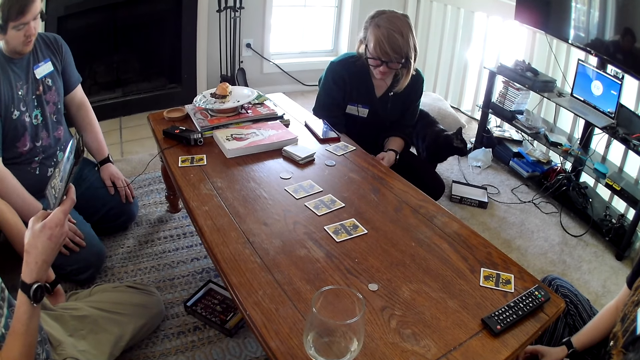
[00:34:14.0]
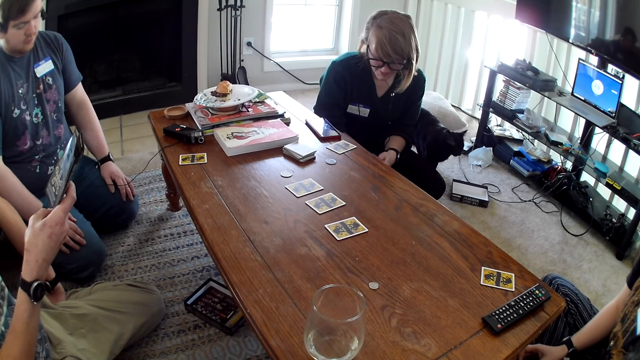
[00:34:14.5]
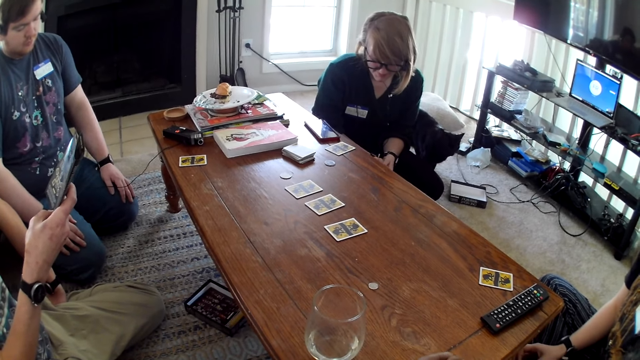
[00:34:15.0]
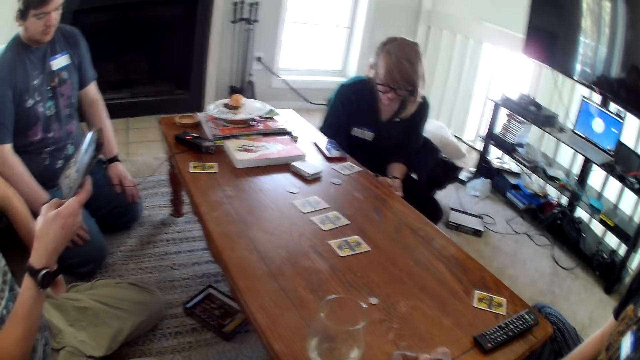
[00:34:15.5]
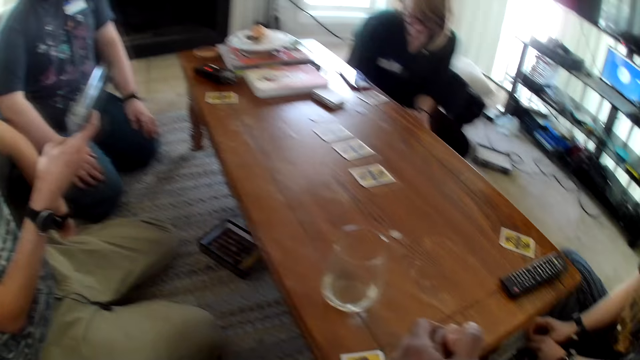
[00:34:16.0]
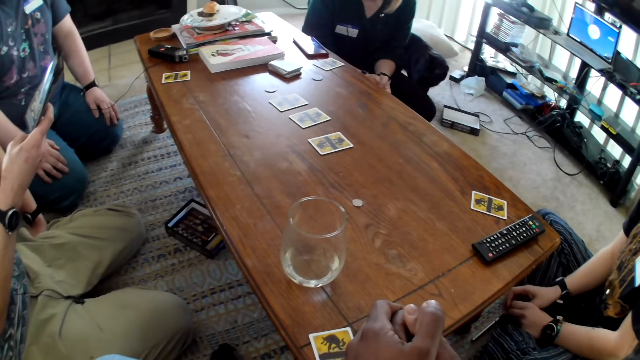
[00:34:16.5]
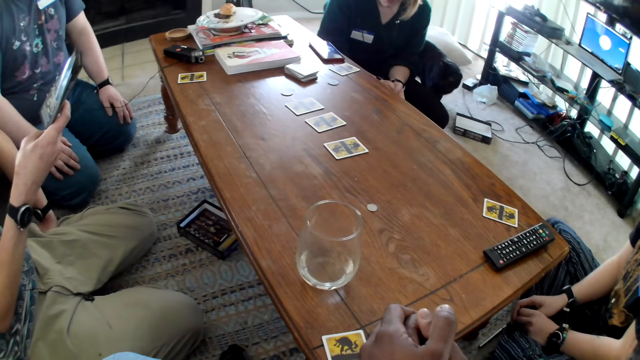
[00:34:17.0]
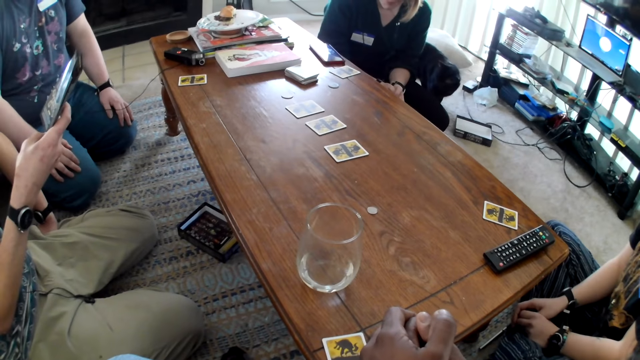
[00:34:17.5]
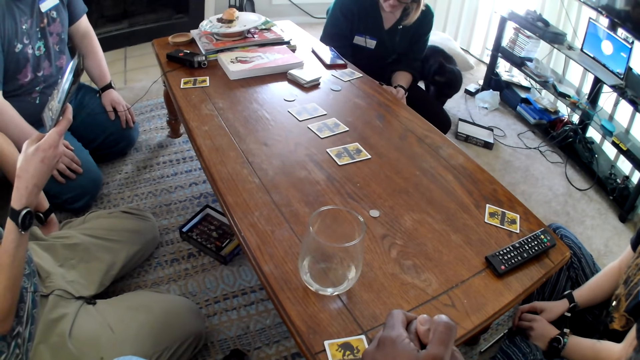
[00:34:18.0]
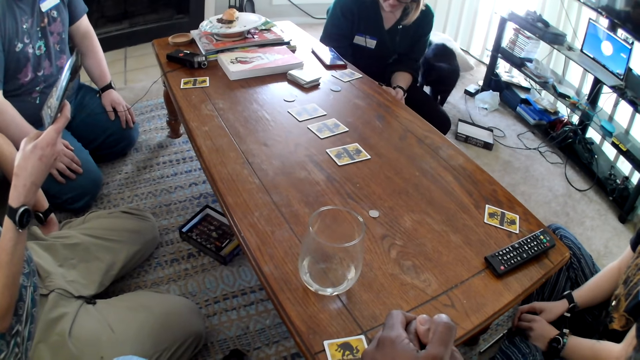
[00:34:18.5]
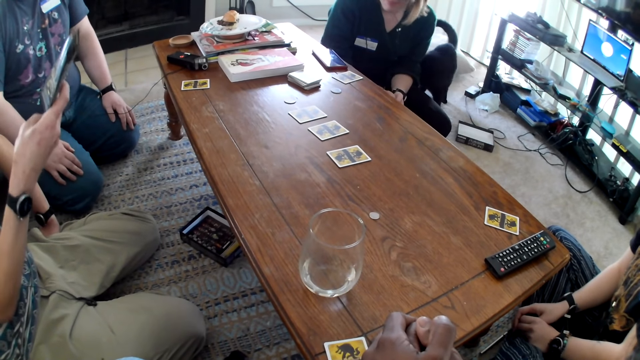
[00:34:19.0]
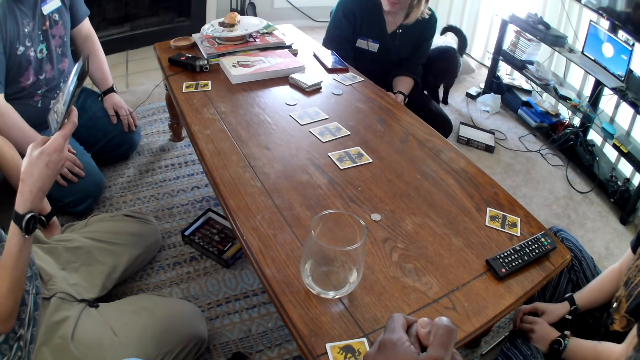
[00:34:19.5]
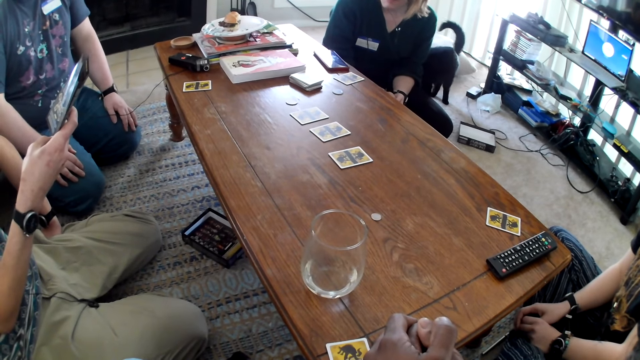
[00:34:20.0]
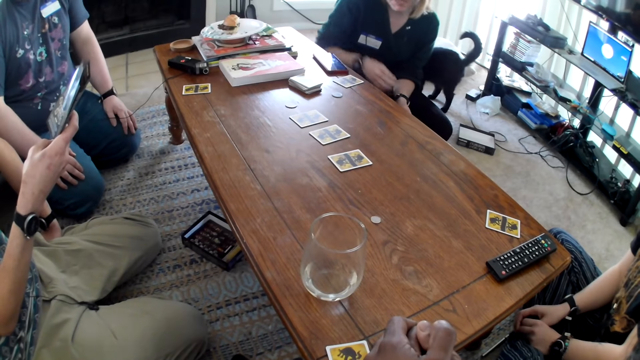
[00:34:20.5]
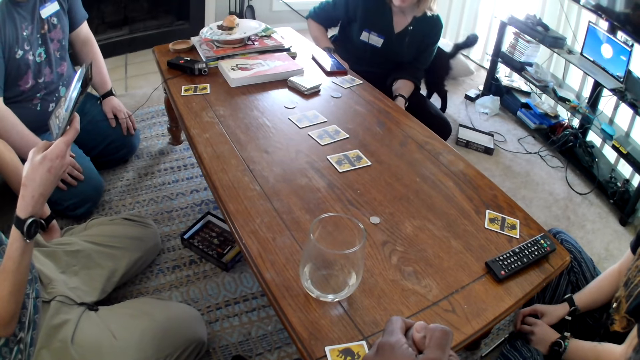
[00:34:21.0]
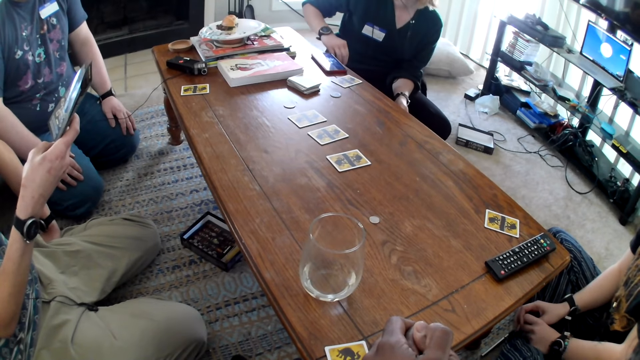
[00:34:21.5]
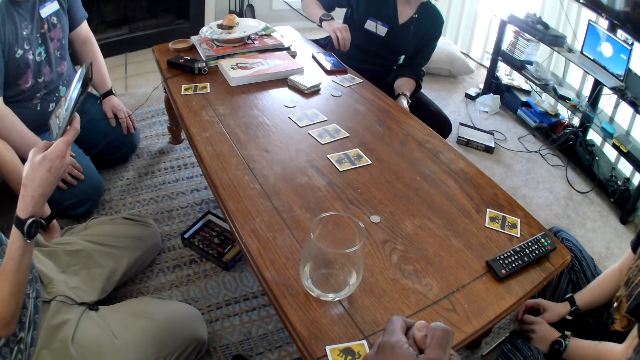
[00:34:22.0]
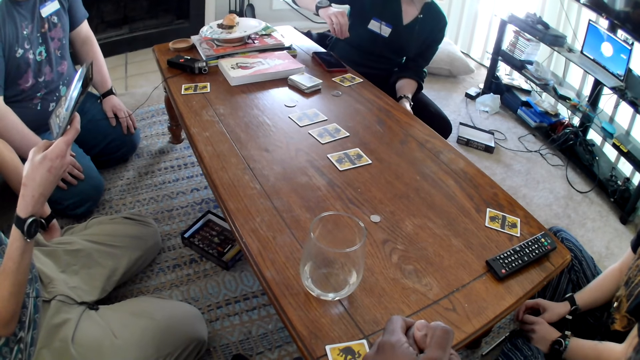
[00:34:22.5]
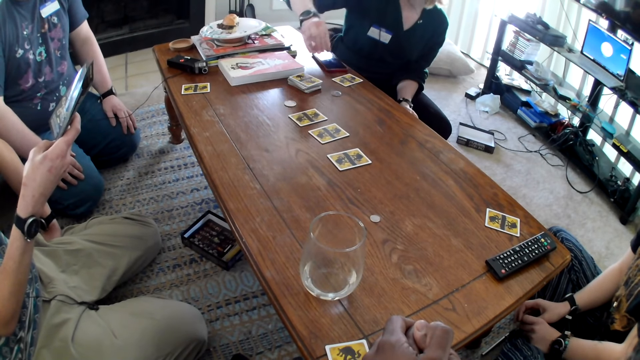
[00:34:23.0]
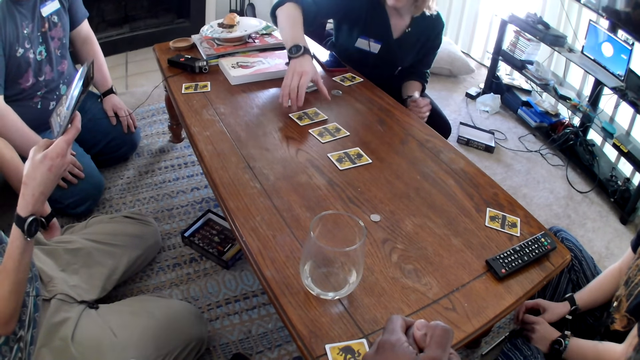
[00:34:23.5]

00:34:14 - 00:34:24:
A man reads the brochure.

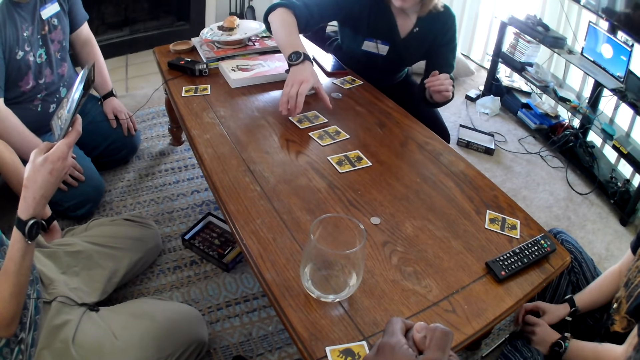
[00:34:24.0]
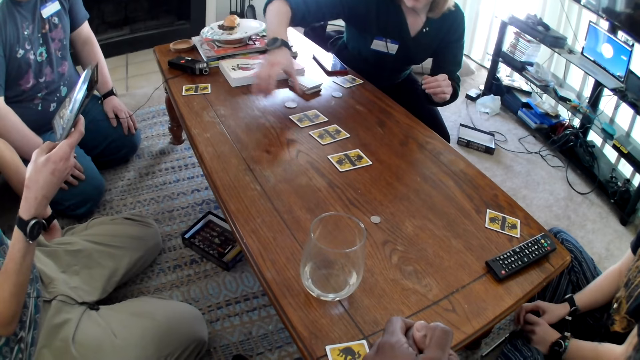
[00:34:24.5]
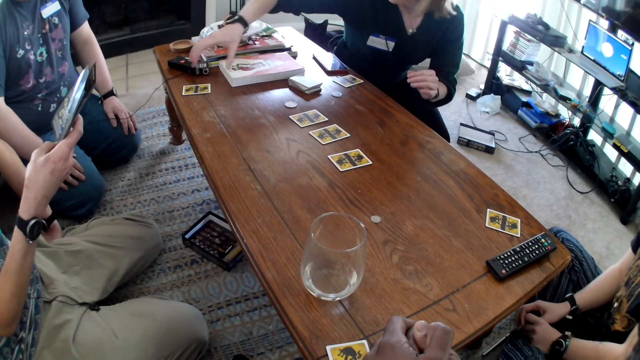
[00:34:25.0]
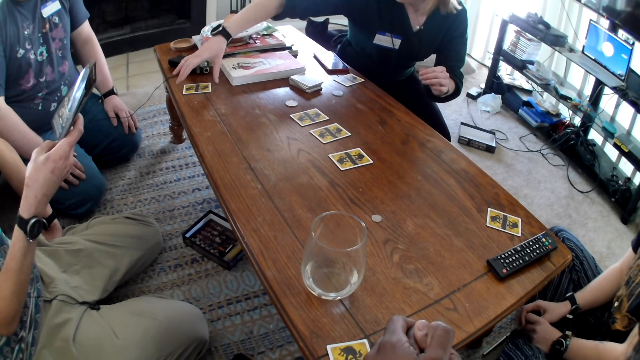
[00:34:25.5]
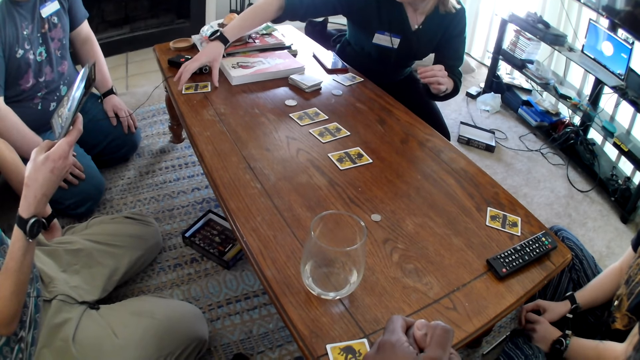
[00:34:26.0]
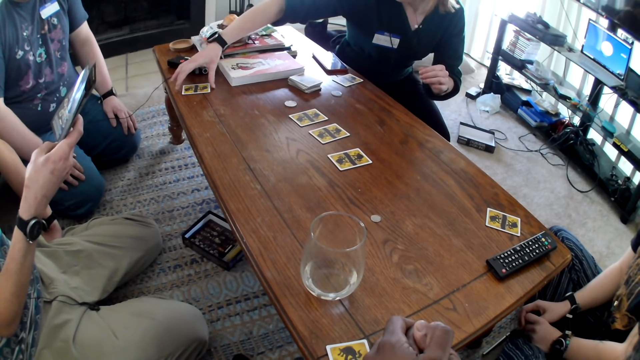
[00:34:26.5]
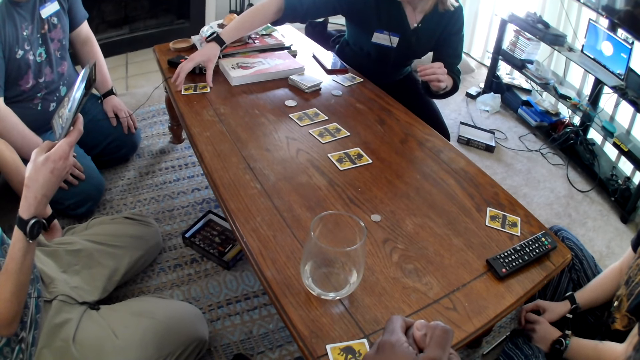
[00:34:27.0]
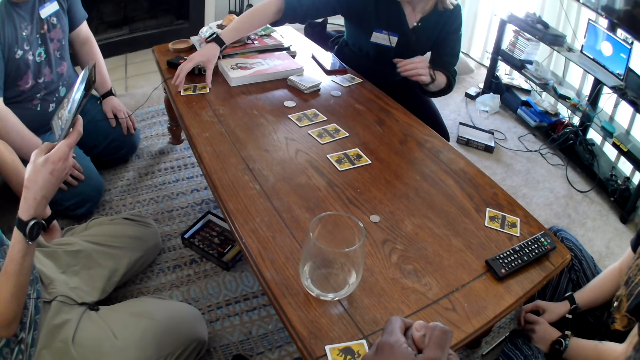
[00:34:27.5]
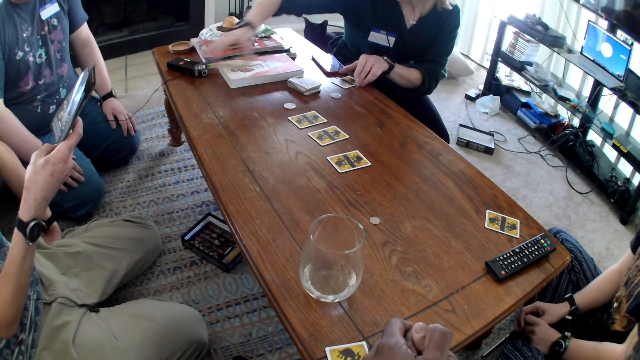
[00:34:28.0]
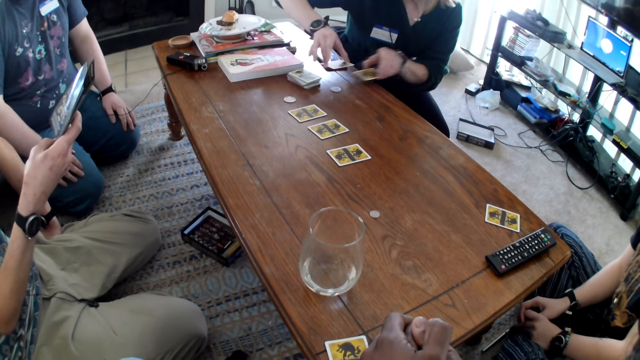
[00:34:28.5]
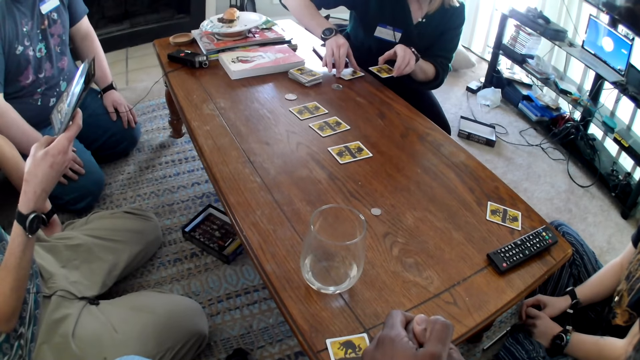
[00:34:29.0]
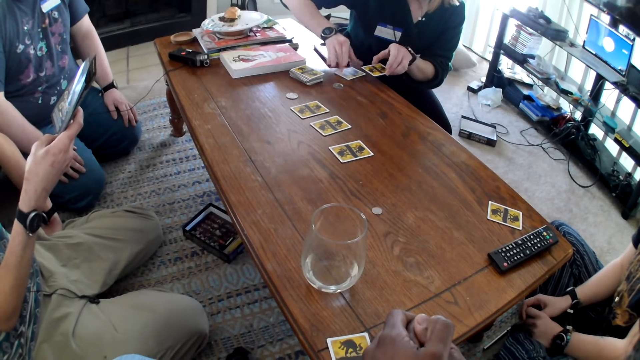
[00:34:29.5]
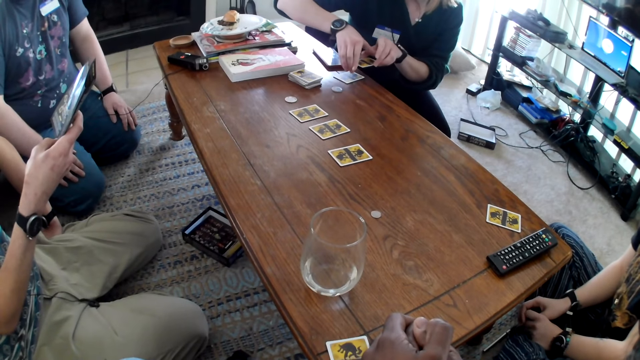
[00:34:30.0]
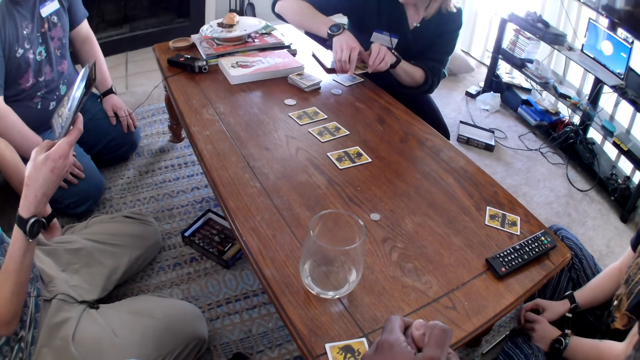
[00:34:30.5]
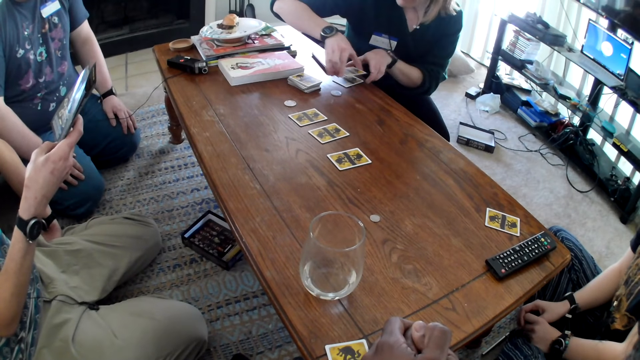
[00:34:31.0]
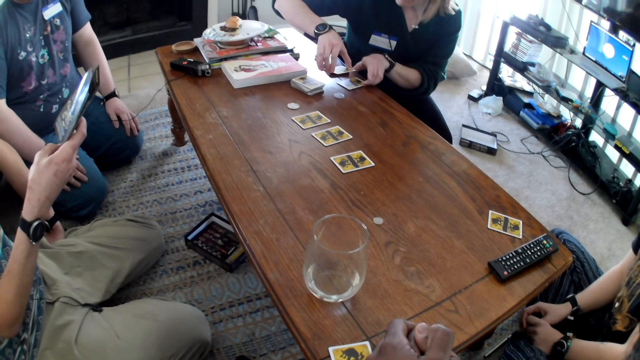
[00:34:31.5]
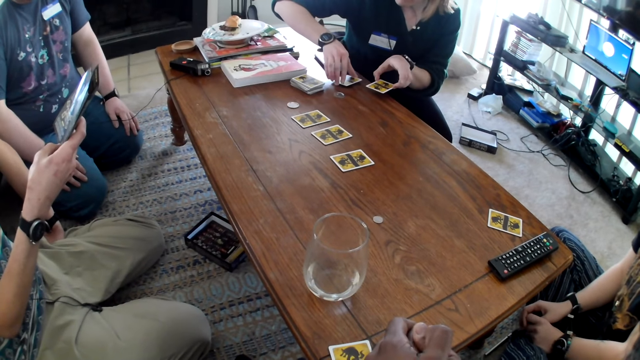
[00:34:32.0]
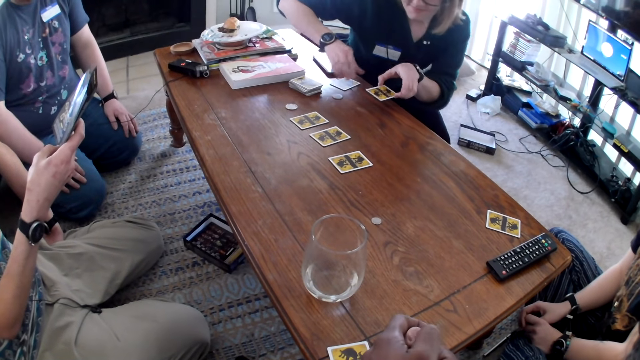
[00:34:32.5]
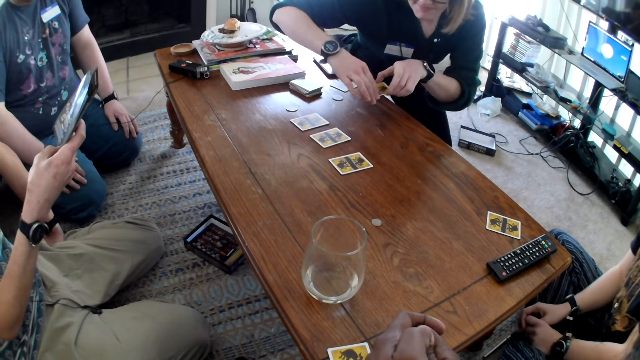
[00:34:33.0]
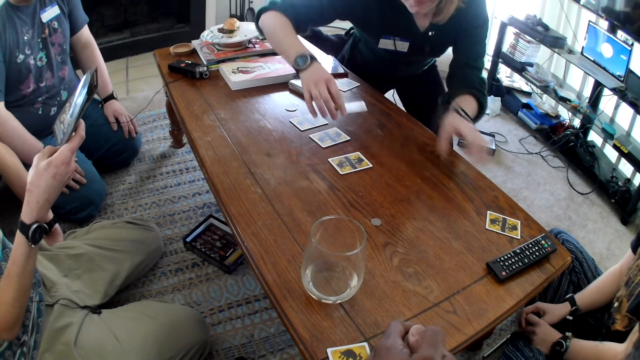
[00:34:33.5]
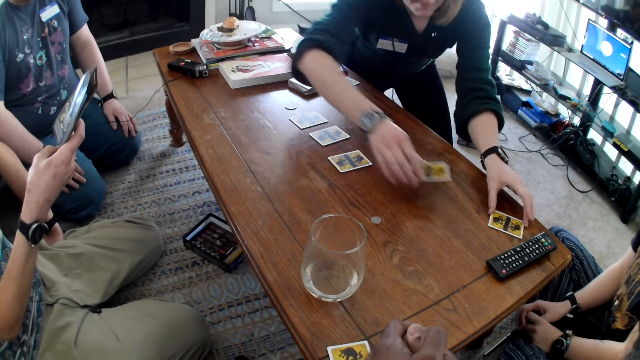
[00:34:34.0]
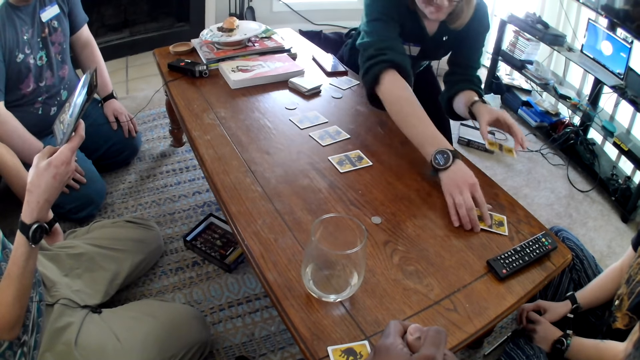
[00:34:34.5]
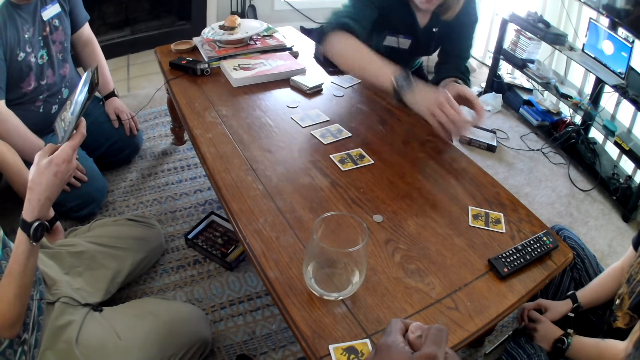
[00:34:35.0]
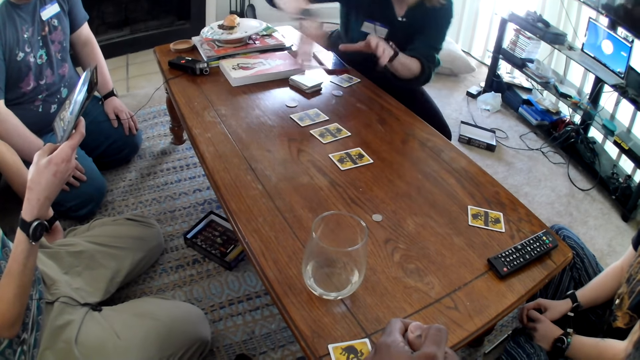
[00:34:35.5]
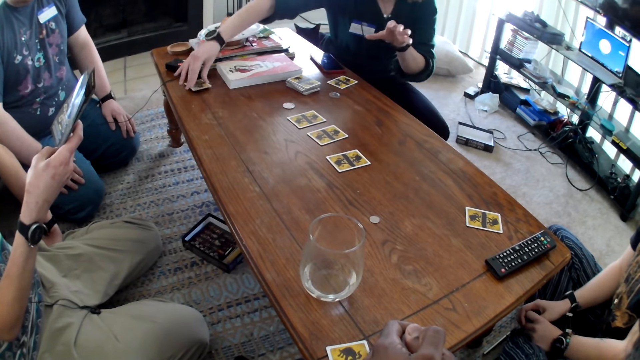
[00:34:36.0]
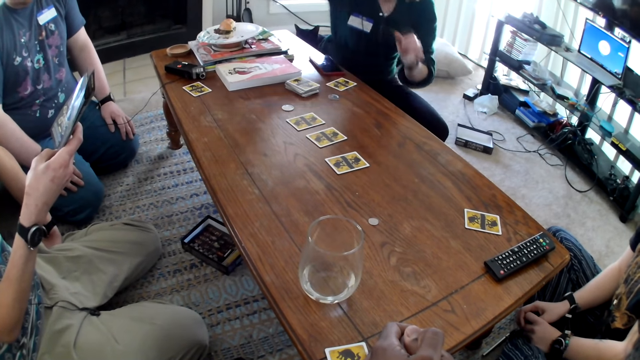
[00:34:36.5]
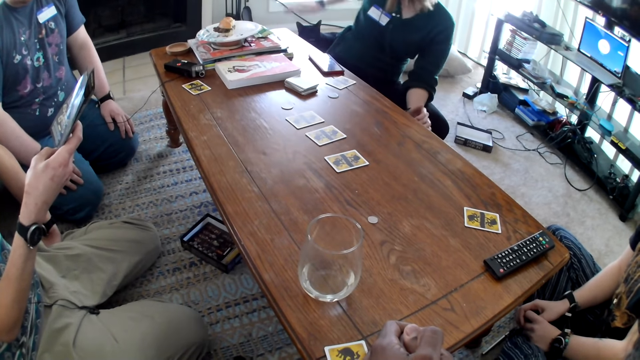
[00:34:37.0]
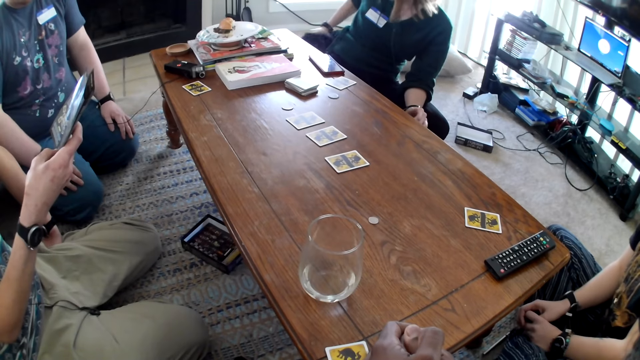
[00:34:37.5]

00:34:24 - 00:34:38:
A woman picks up the card on the table. The woman exchanges the cards. The woman changes the cards on the table and puts the cards on the table.
